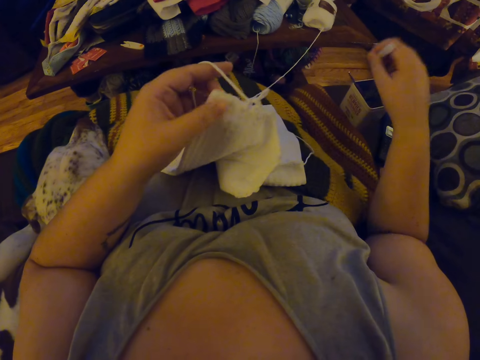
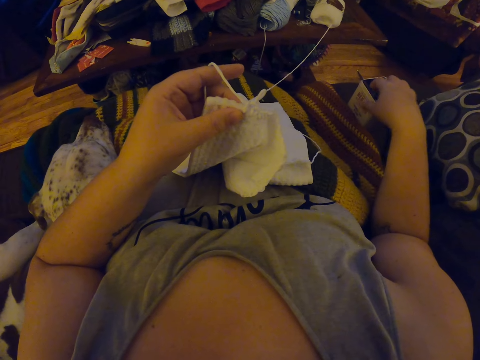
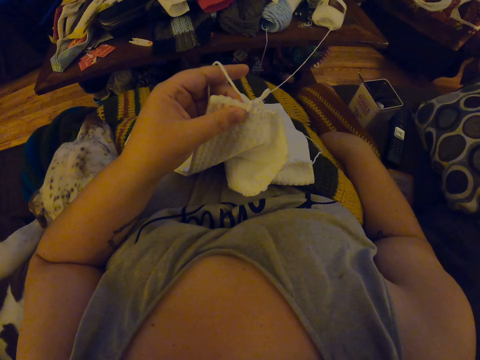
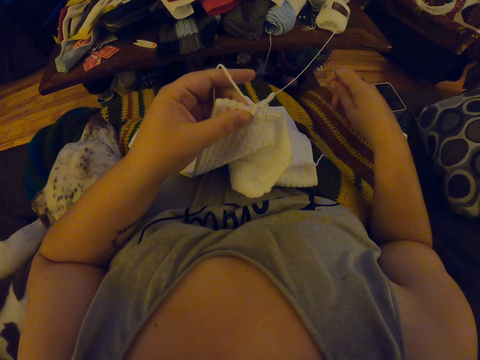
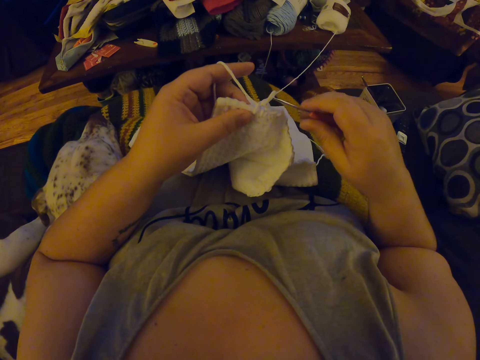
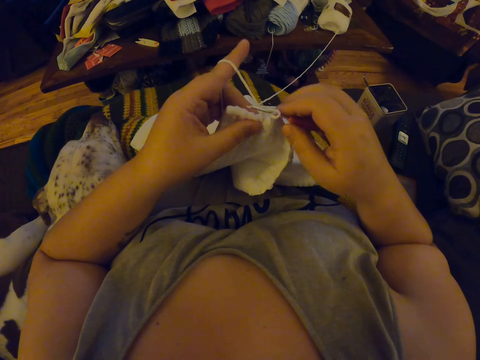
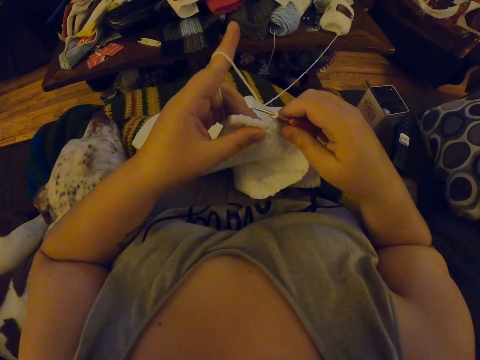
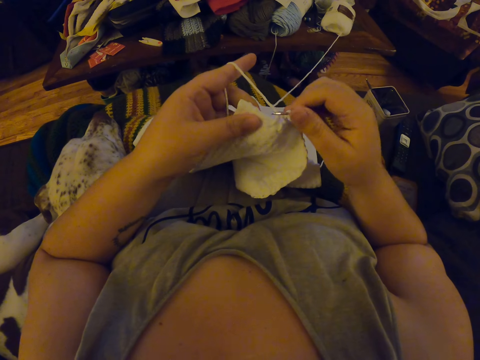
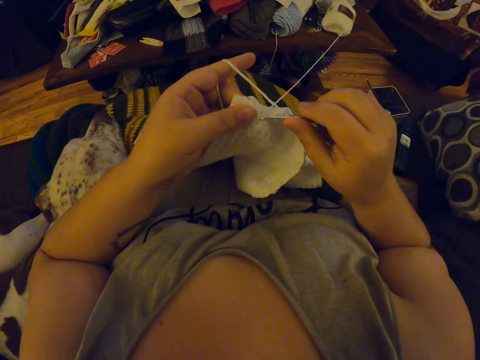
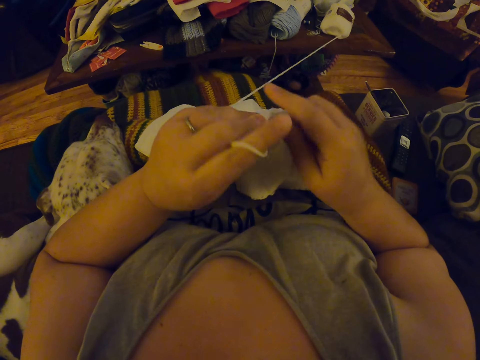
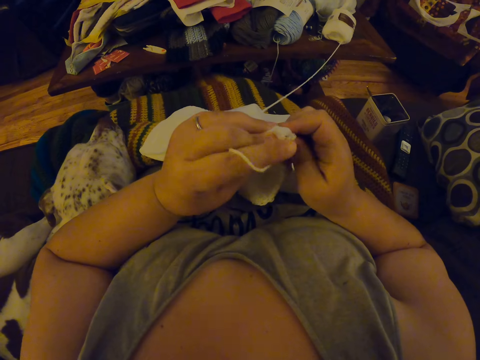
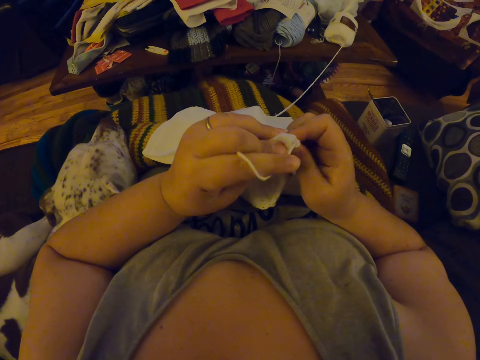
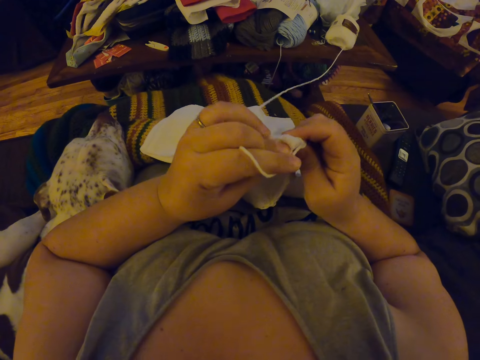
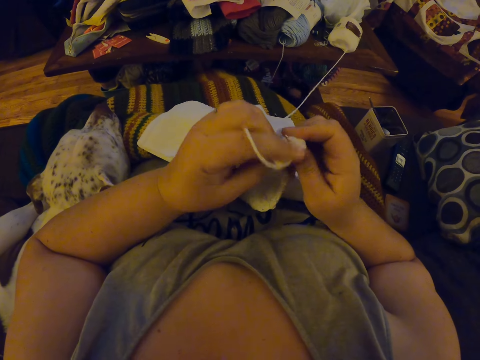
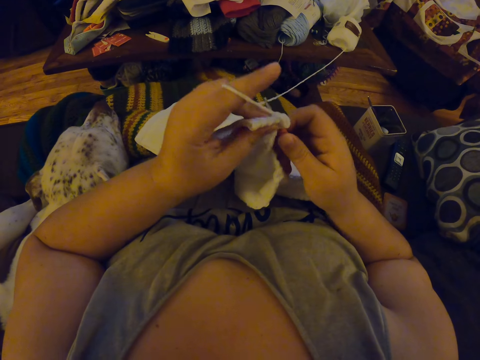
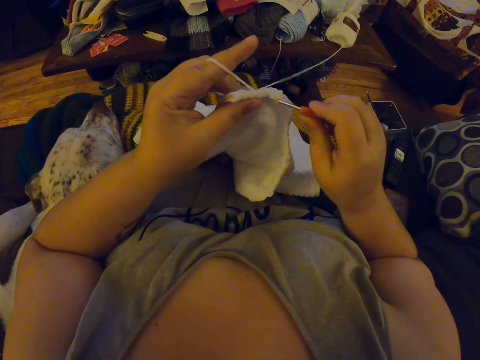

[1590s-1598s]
The camera wearer drops the pin into the case beside her. She picks up the crochet hook beside her. She weaves a fabric. She crochets the yarn with the crochet hook.

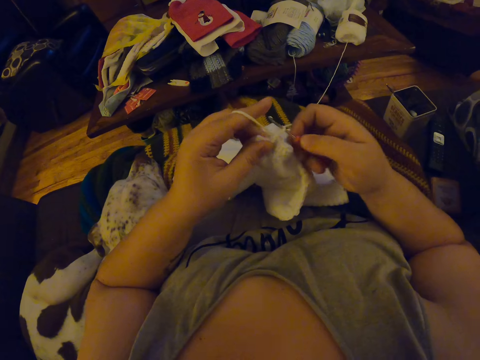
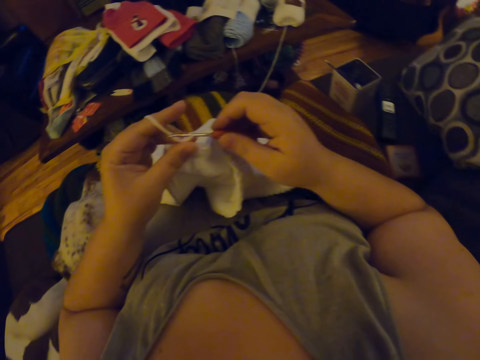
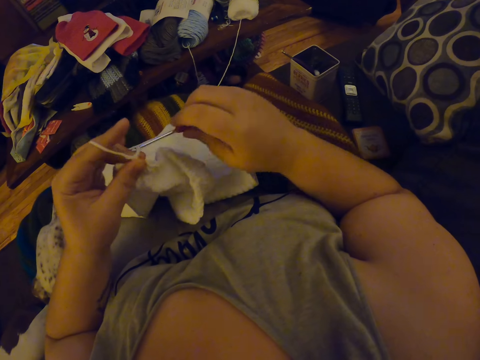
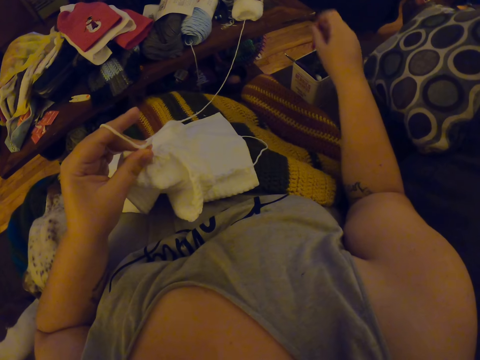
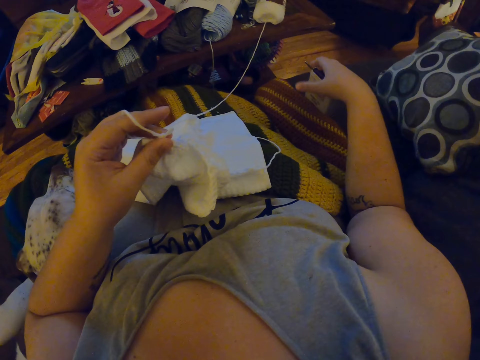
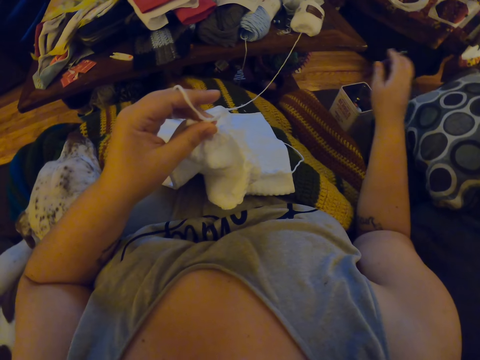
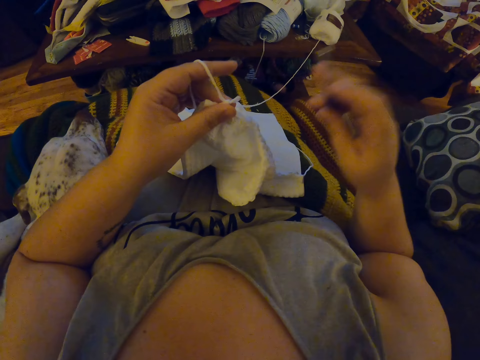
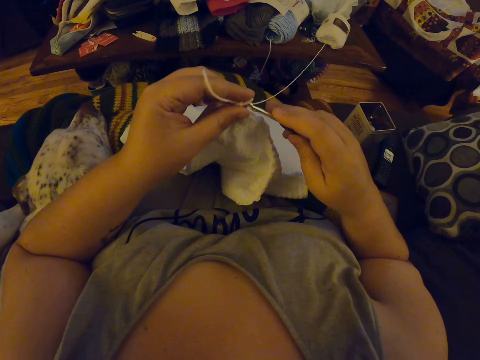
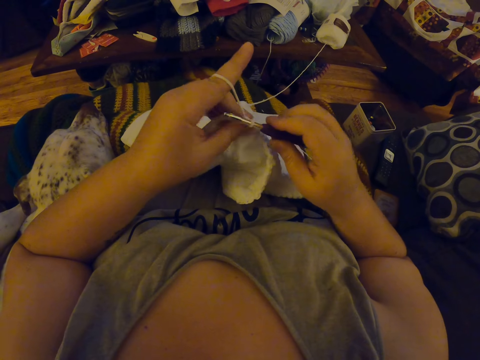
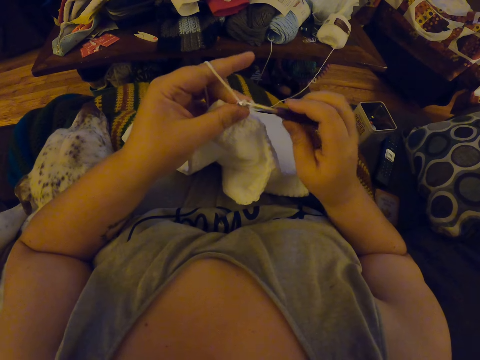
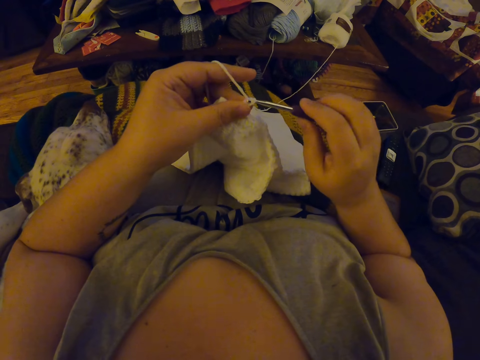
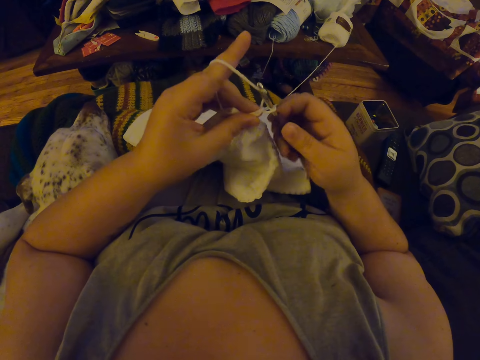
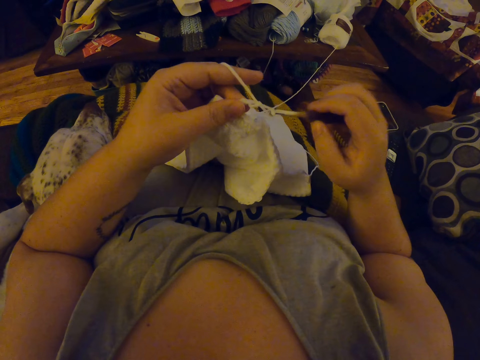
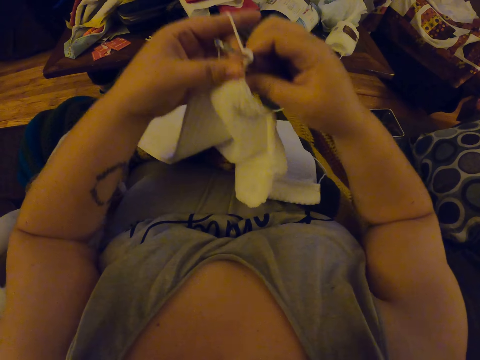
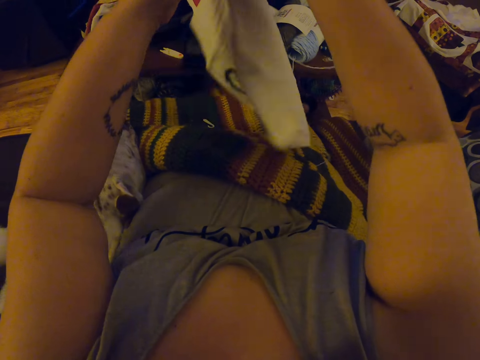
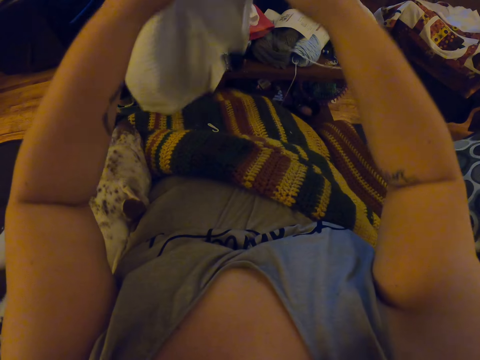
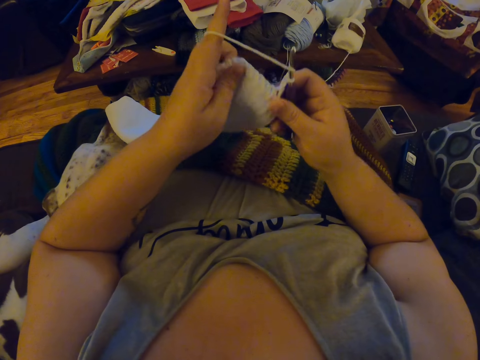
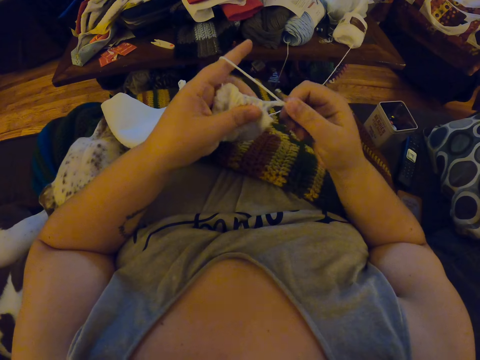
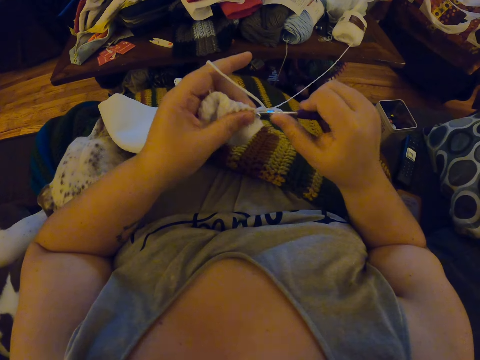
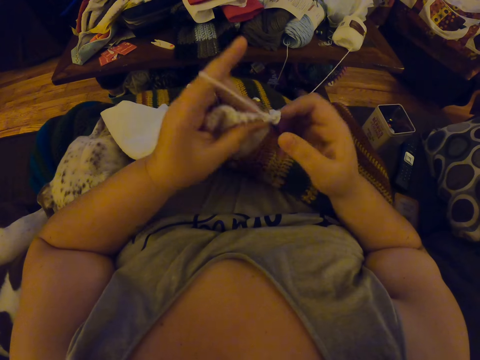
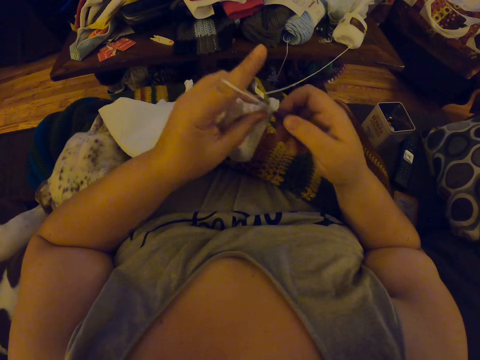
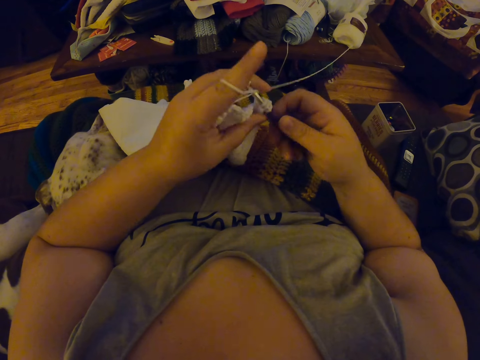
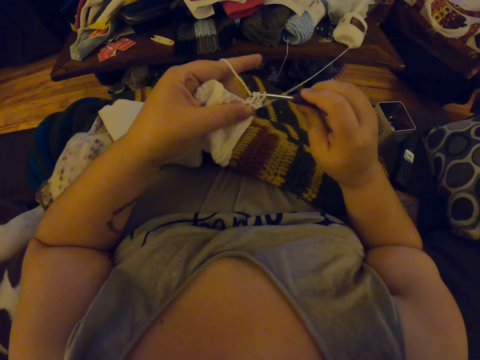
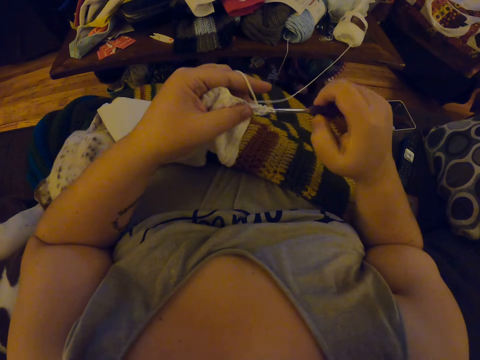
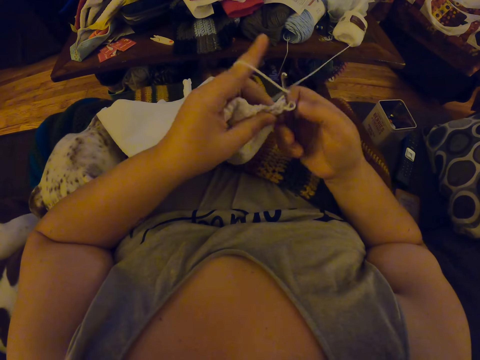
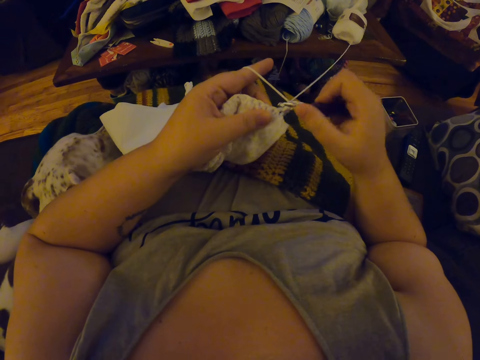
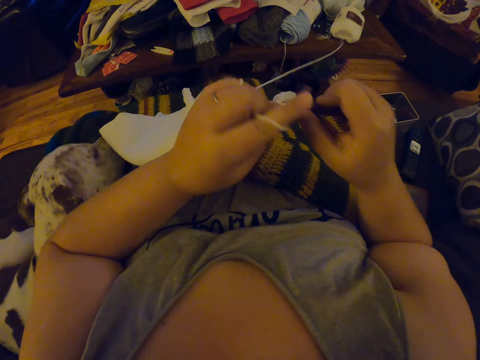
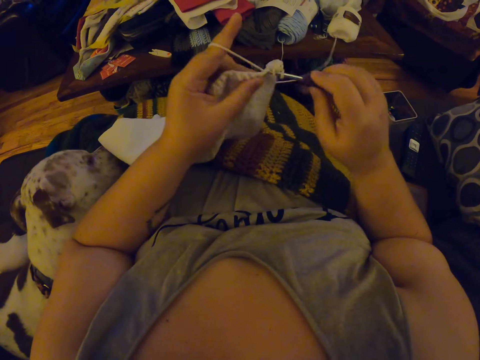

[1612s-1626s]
The camera wearer drops the crochet hook into the case beside her. She picks up another crochet hook from the case beside her with her right hand. She weaves a fabric and crochets the yarn with the crochet hook. She adjusts the crochet with her right hand. She lifts the fabric and turns the fabric. She crochets the yarn with the crochet hook and weaves the fabric.

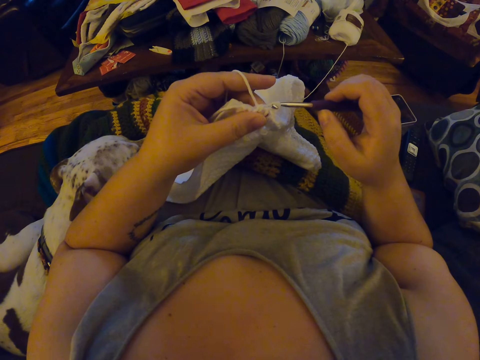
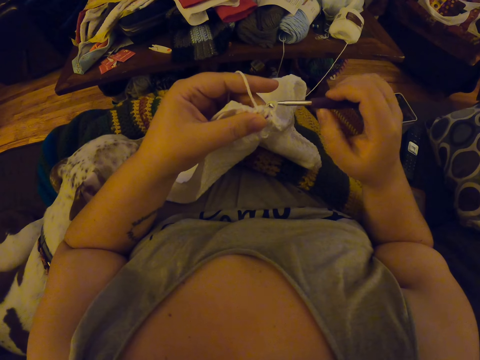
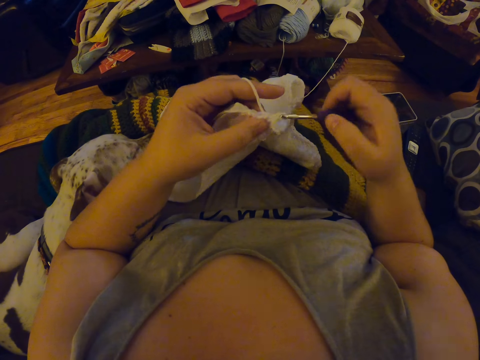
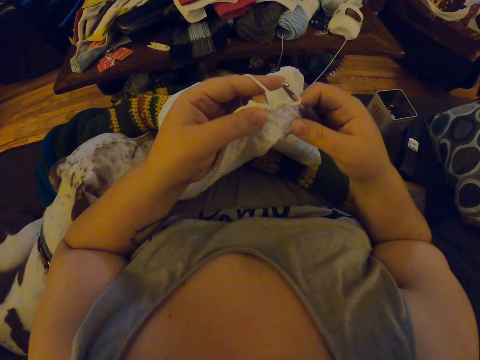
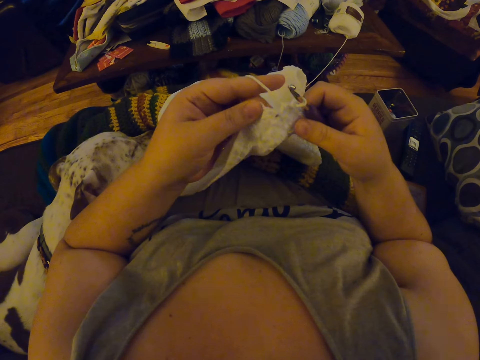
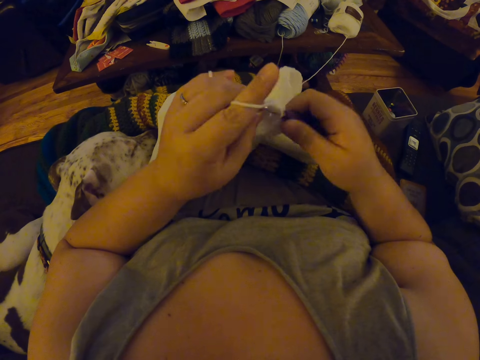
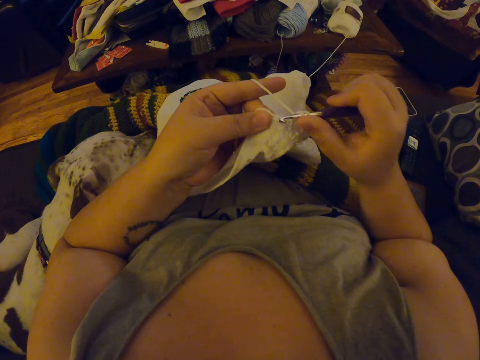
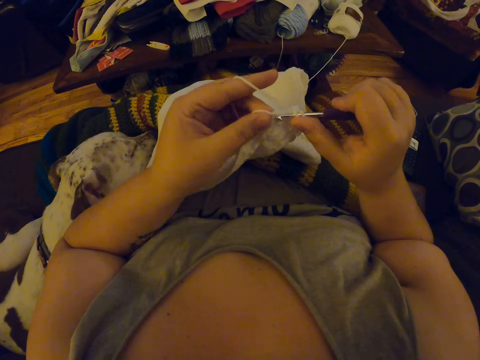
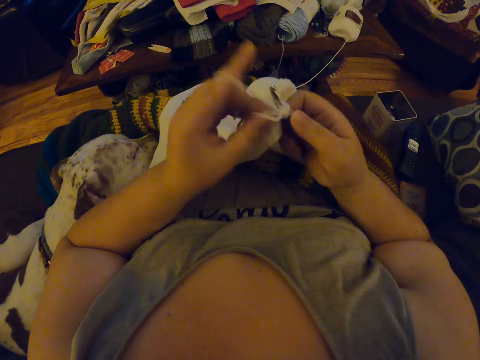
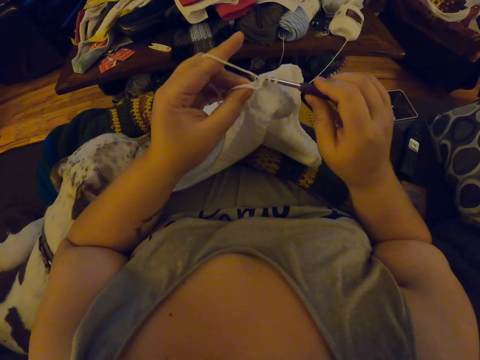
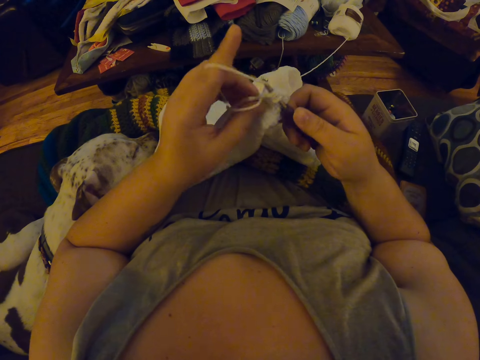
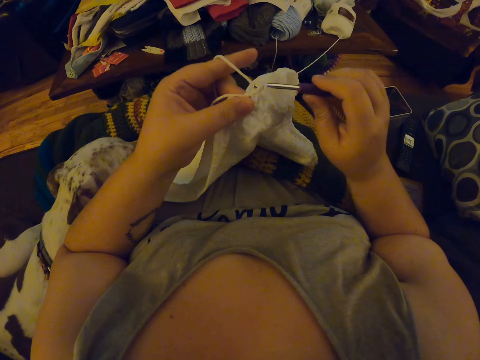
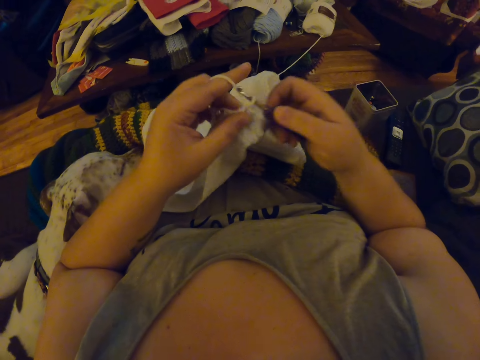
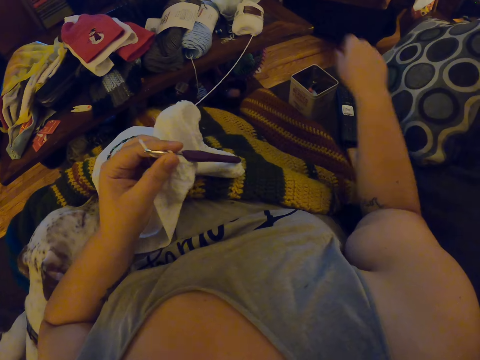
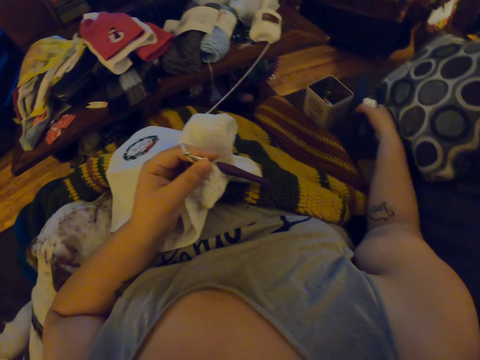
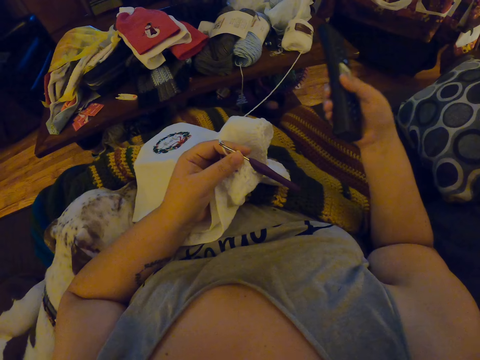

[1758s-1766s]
The camera wearer touches the fabric. She knits the fabric. She passes the crochet hook on her right hand to the left hand. She picks up a remote control beside her. She presses the remote control with her right hand.
